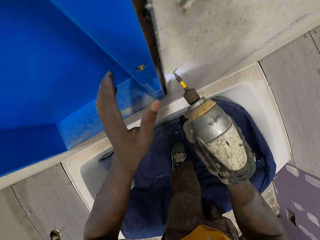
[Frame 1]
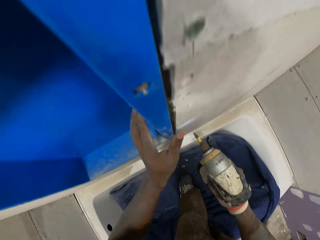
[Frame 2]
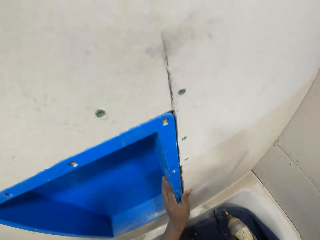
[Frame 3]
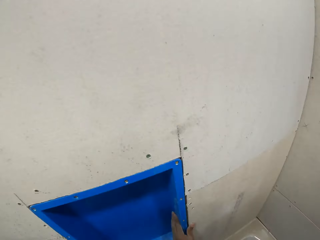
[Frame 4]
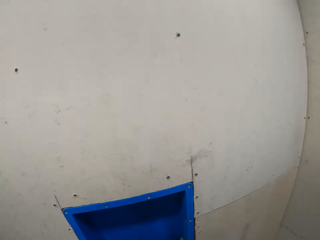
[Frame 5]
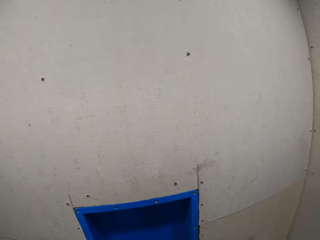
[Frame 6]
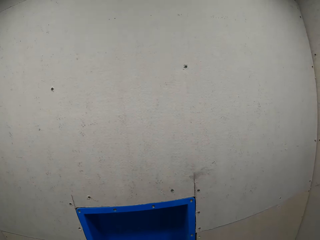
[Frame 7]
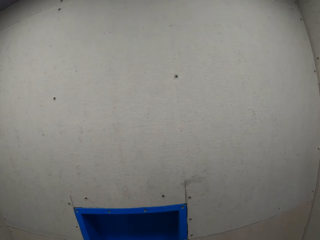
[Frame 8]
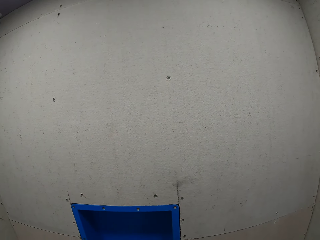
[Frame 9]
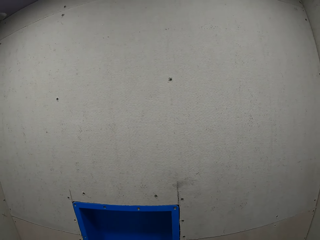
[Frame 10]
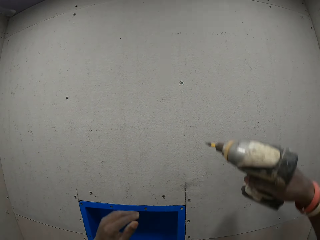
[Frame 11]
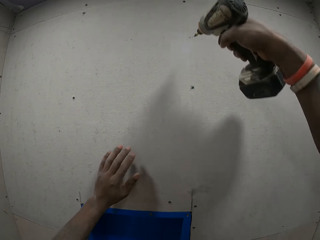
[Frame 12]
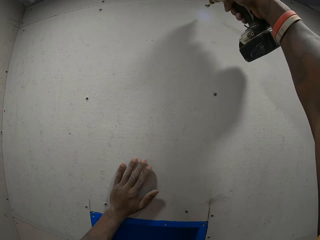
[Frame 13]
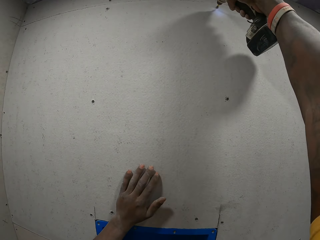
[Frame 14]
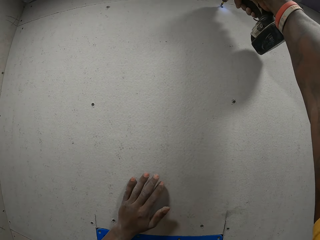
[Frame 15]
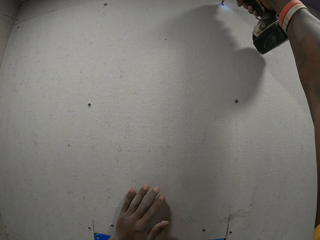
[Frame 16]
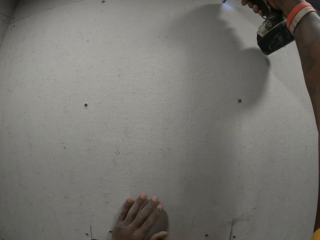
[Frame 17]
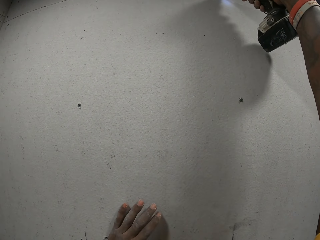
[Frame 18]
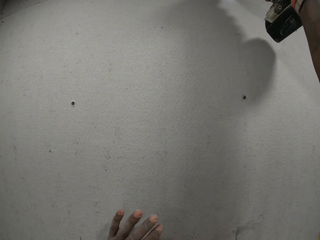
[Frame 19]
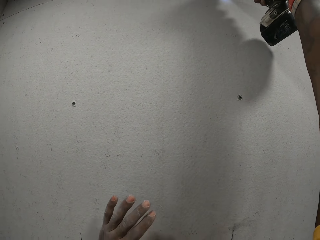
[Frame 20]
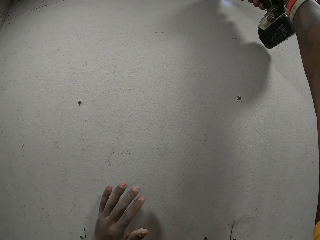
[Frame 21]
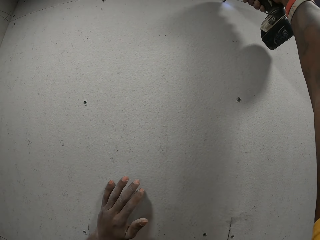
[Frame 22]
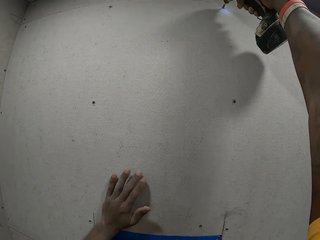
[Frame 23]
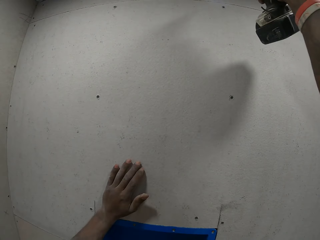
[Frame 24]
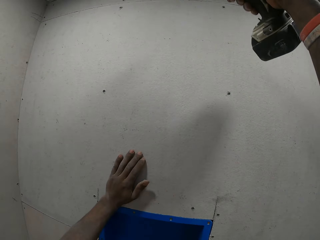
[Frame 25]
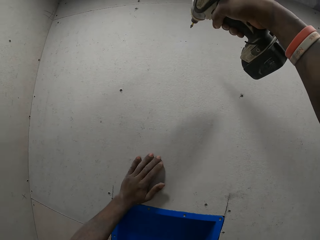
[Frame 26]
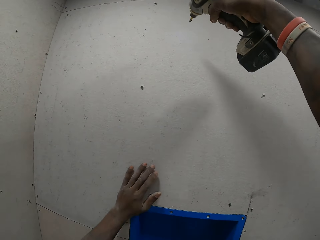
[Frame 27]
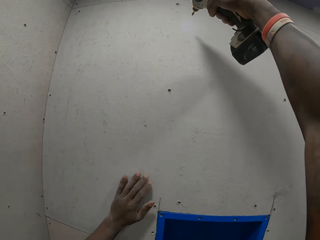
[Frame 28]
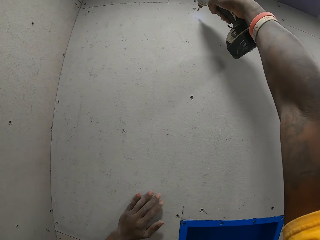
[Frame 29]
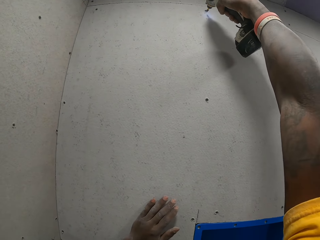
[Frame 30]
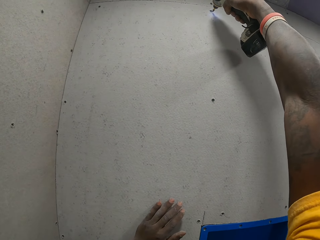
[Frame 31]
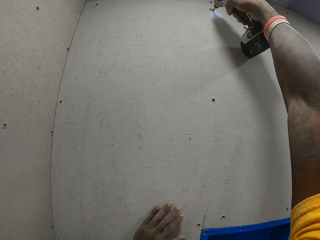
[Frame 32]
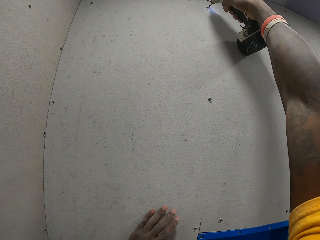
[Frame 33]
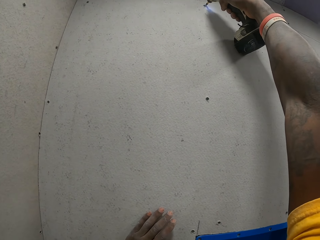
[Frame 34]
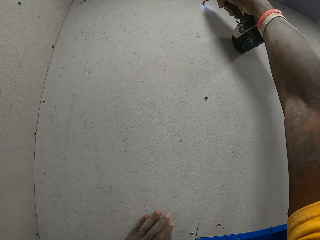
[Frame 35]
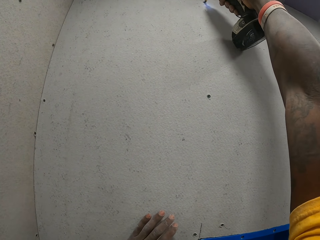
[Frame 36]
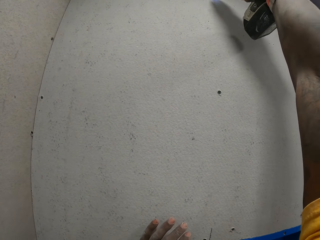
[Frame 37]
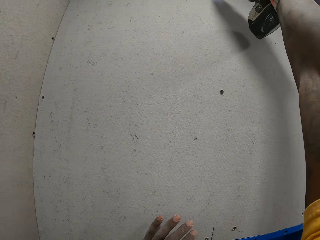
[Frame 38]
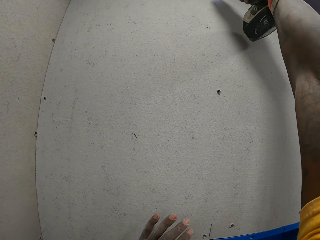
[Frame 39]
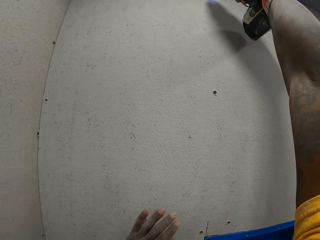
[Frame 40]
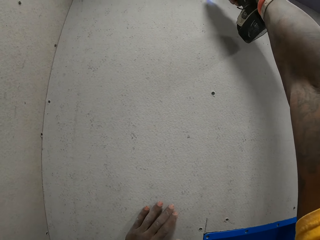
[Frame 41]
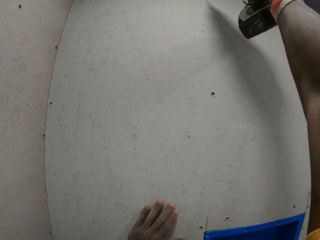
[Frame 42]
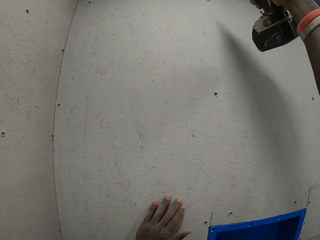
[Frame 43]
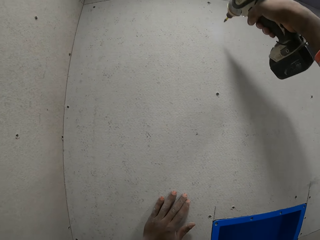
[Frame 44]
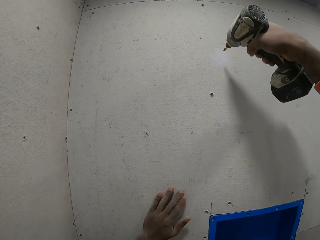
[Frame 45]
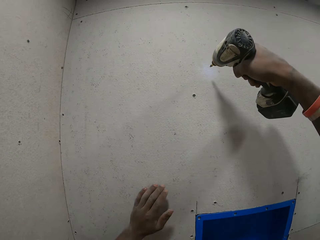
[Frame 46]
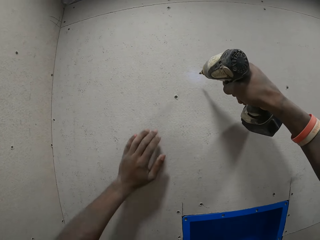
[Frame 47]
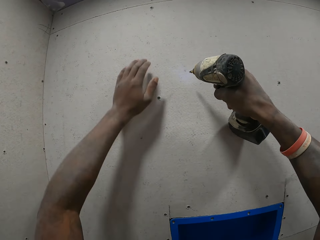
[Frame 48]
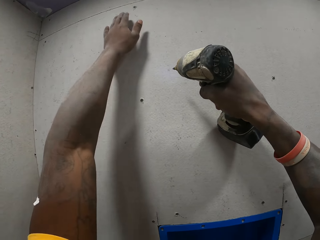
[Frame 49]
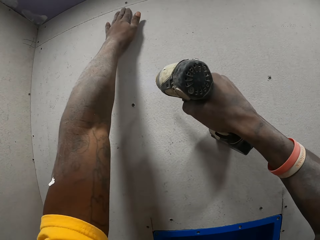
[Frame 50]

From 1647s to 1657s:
The camera wearer adjusts screws on a slate sheet with a hand drill in his right hand. He drives the nail with a nail gun on the wall. He drives the nail with the nail gun on the wall again.

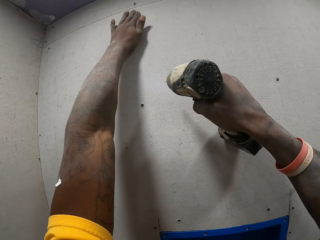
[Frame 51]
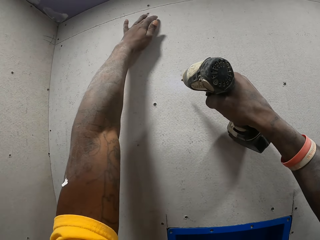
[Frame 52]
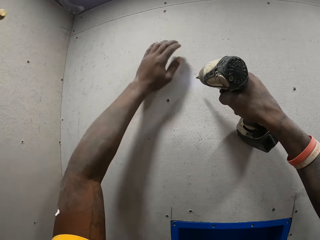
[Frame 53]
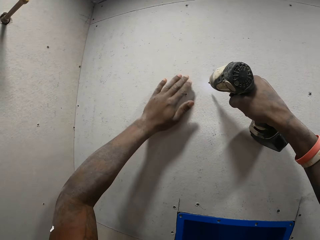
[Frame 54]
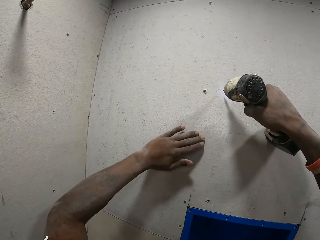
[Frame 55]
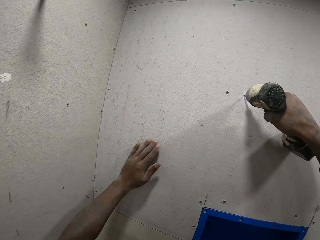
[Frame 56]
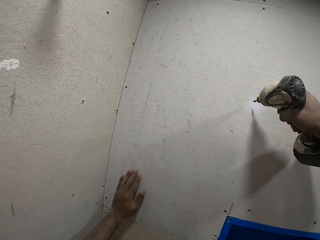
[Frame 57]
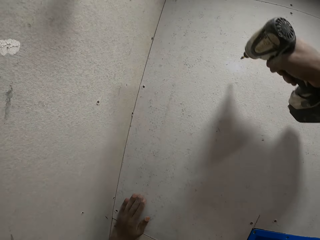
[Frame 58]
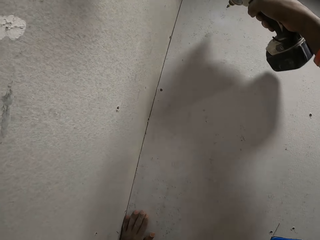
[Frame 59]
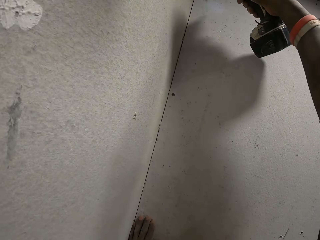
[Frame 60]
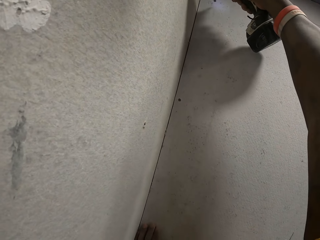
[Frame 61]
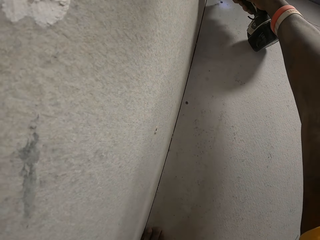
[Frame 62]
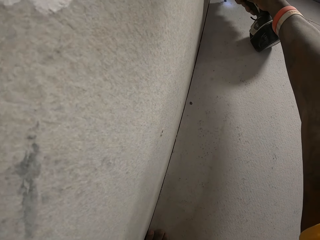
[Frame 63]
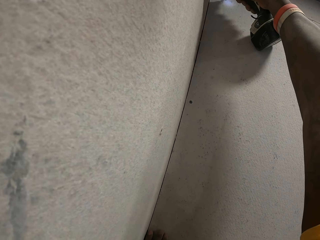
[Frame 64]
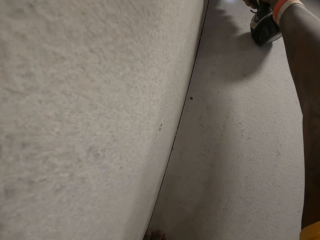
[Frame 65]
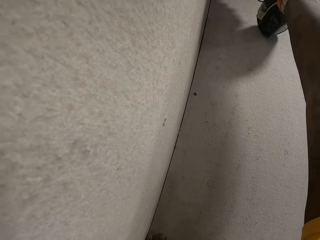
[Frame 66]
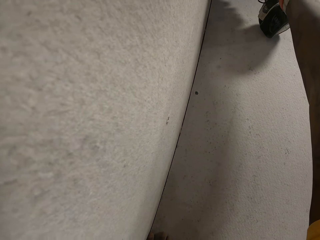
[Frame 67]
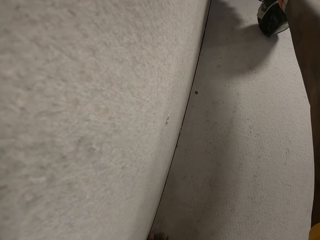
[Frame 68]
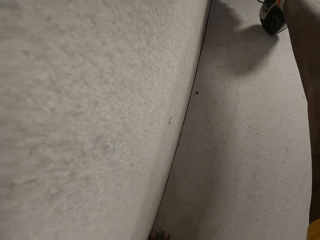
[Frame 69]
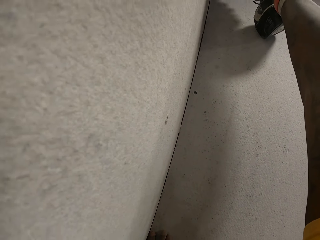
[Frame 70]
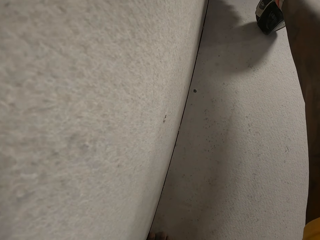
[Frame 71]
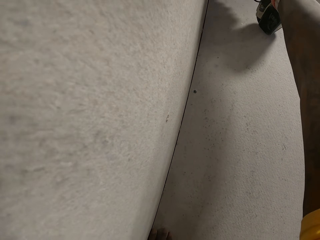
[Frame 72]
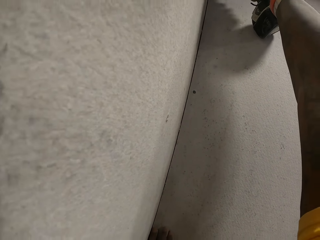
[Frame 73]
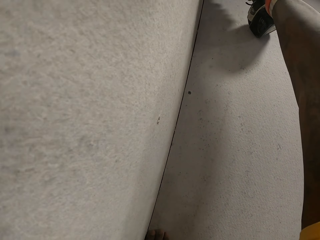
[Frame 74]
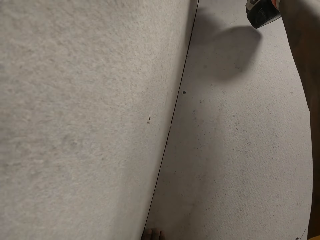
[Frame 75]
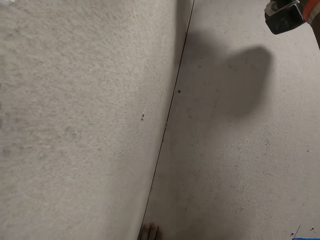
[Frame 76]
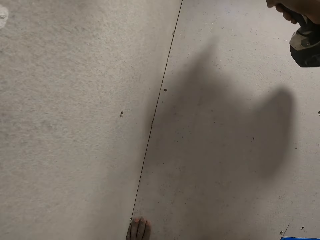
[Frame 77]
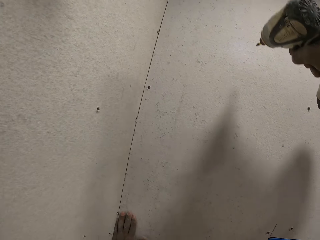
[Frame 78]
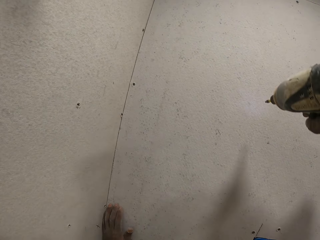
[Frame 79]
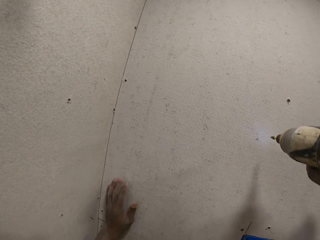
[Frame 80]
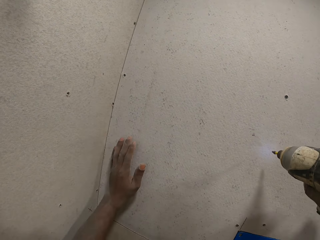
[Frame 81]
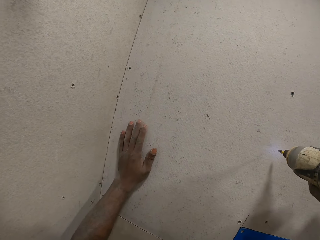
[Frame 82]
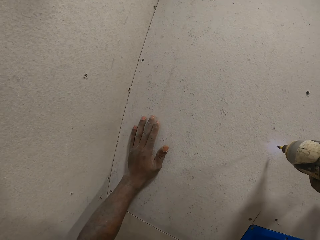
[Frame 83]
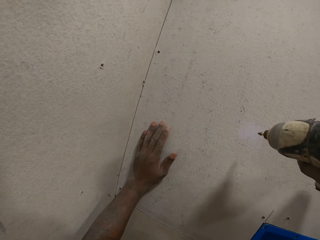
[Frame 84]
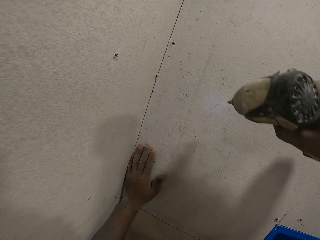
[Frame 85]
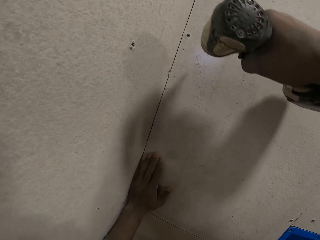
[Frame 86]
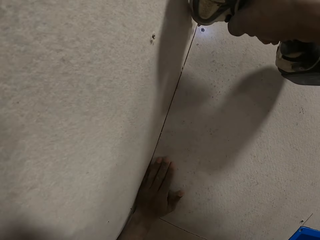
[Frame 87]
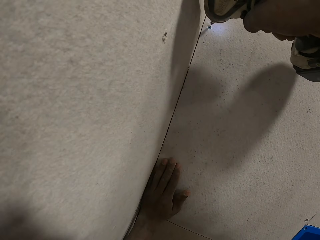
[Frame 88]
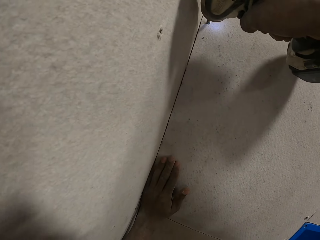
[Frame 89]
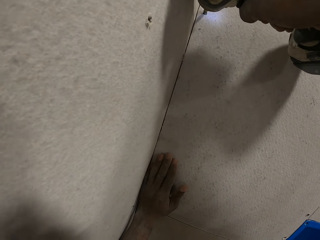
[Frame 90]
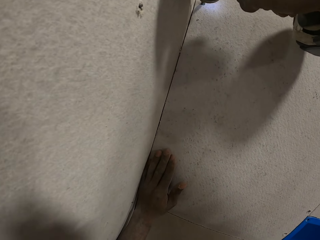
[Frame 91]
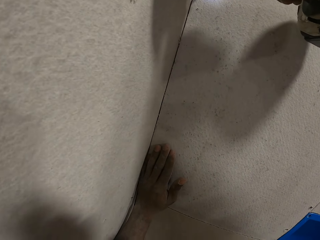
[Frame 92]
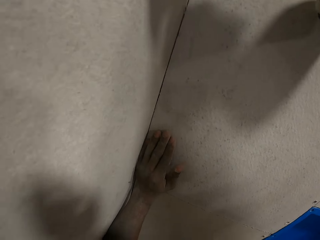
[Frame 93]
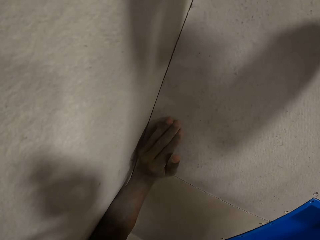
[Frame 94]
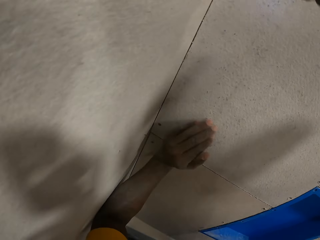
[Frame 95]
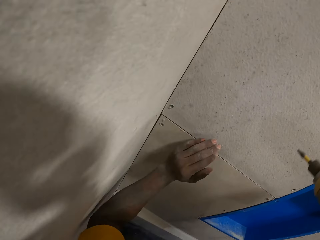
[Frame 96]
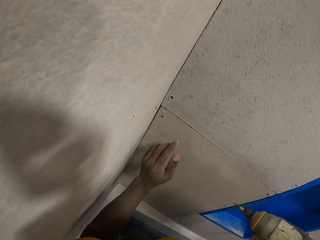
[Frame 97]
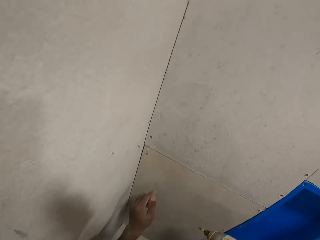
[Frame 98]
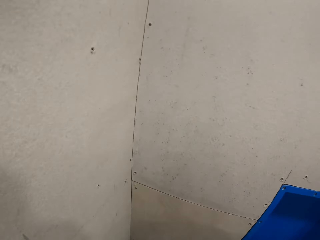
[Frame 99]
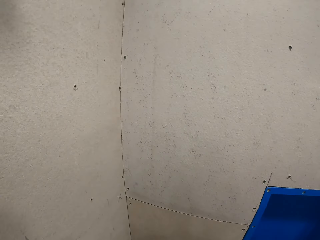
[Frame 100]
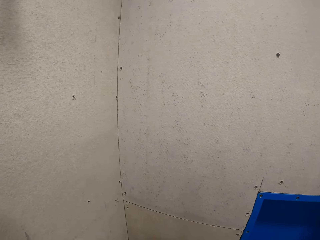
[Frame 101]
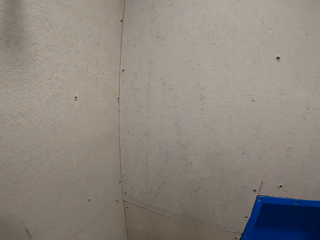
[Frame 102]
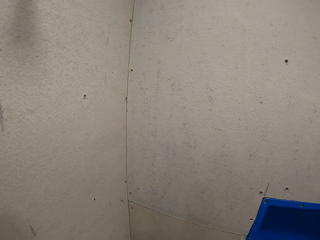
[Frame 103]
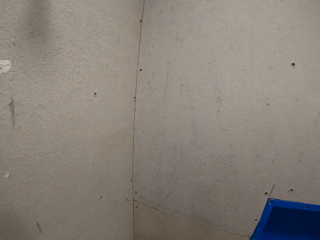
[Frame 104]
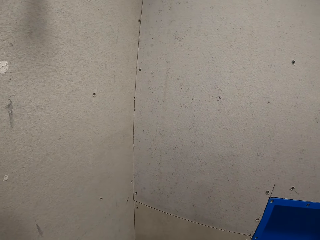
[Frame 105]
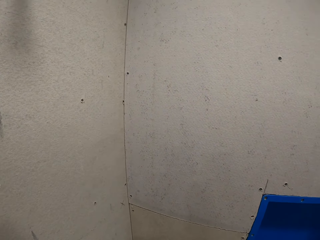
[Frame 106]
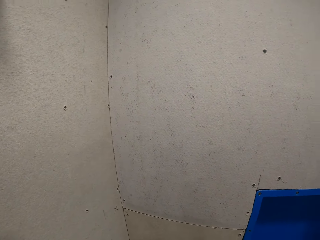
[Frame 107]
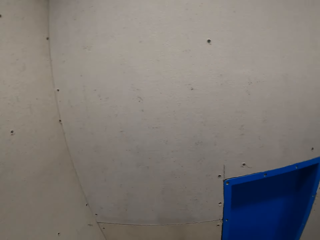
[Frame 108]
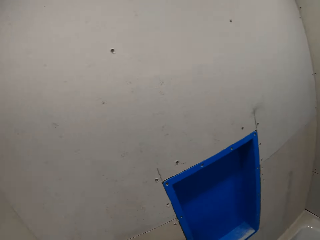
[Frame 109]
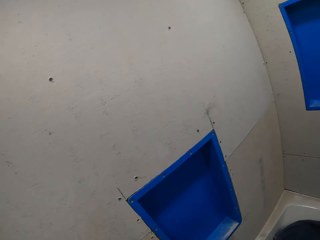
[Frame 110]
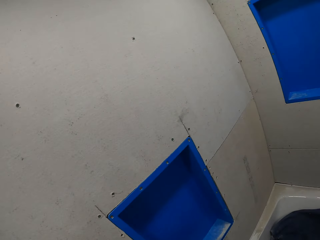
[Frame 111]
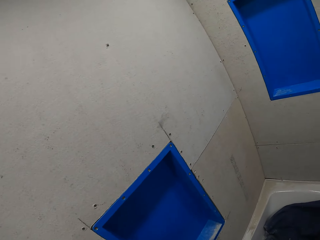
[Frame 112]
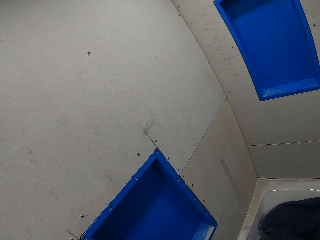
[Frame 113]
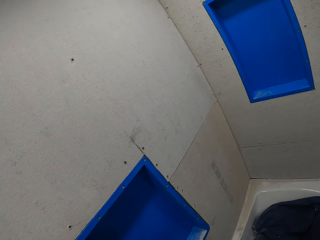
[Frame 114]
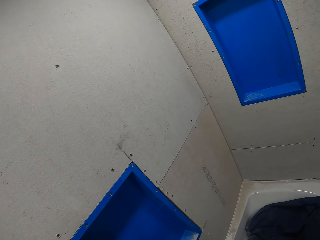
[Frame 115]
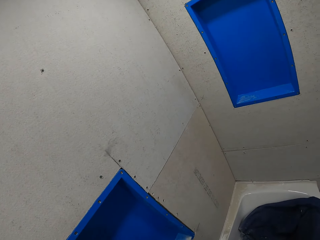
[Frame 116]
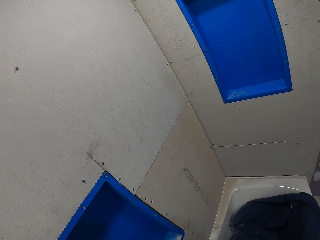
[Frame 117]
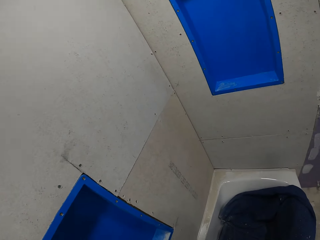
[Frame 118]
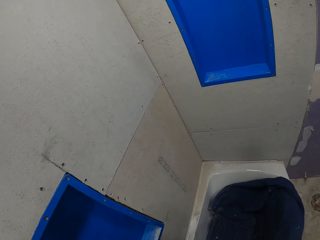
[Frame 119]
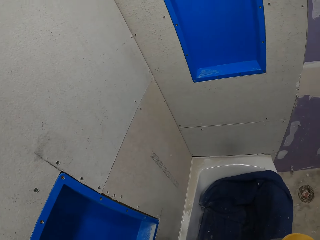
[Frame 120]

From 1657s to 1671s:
The camera wearer wipes the wall with a hand. They drive the nail with a nail gun on the wall. They drive the nail with the nail gun on the wall again. They look around the room.
